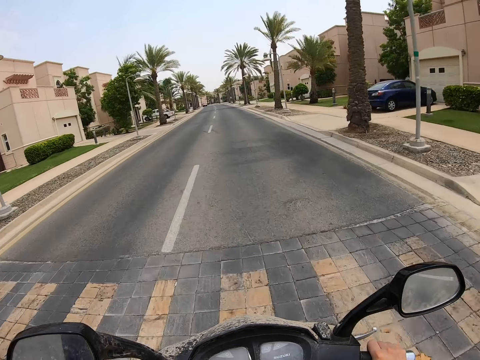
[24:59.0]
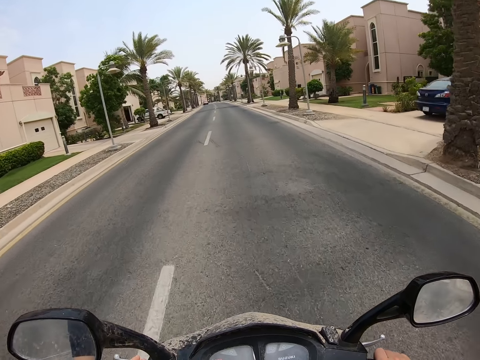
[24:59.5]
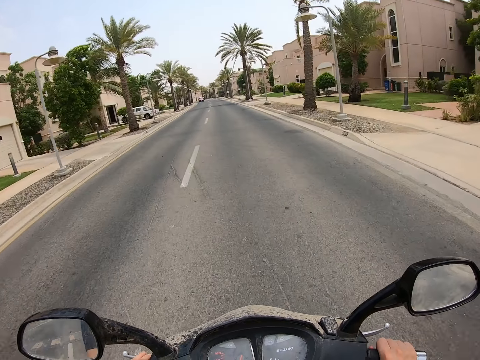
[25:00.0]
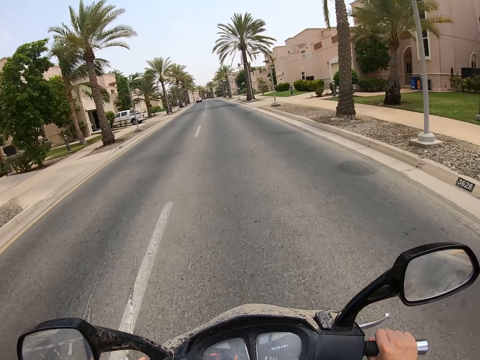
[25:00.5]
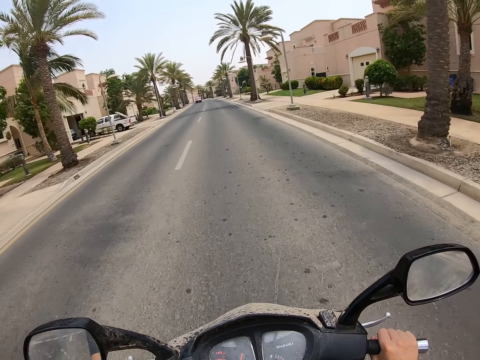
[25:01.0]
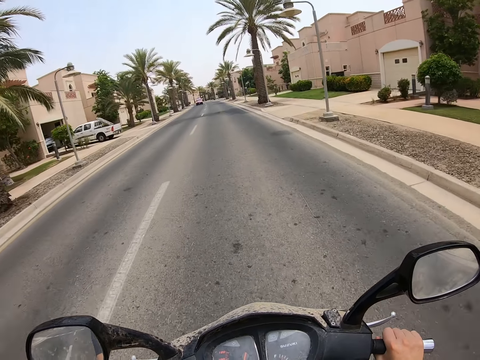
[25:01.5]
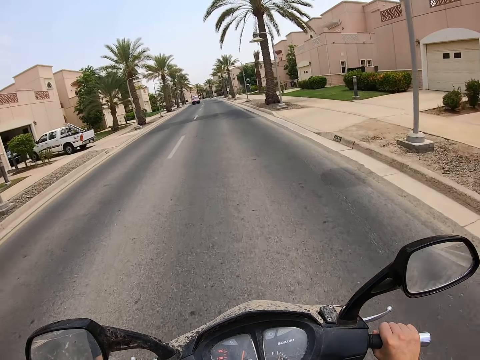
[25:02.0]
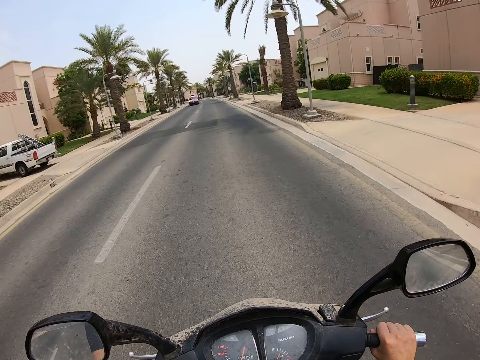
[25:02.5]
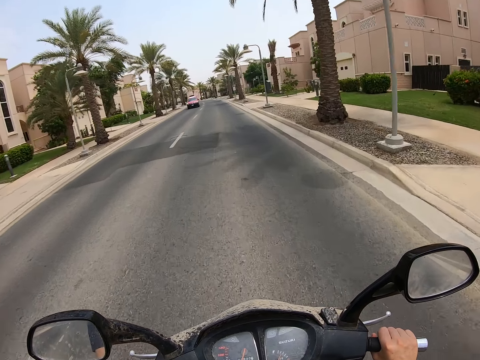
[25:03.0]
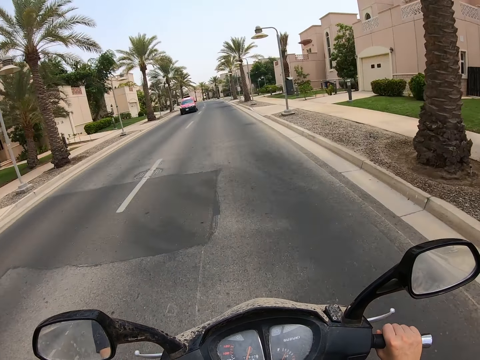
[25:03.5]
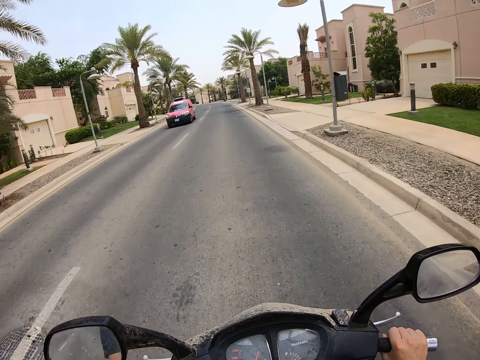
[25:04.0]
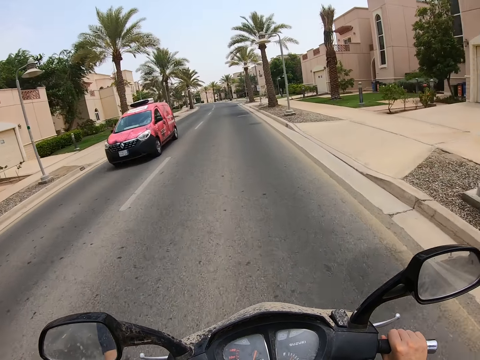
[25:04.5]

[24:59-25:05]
The camera wearer rides on the road.

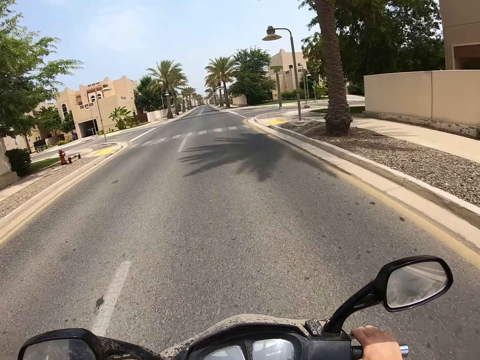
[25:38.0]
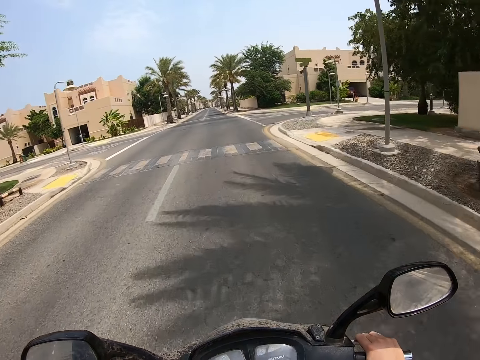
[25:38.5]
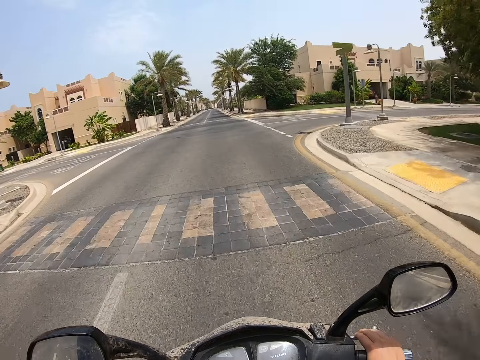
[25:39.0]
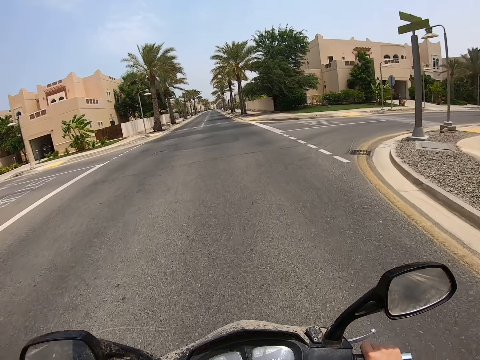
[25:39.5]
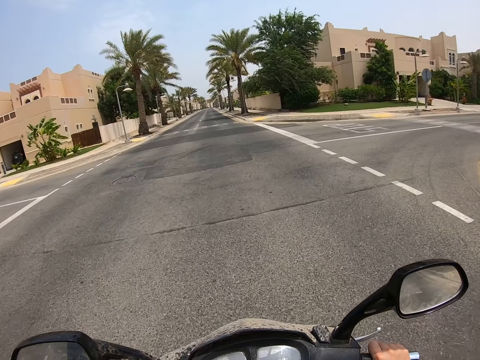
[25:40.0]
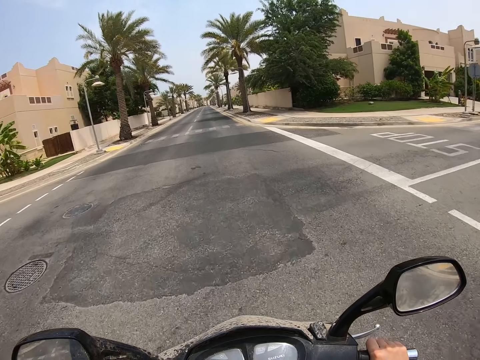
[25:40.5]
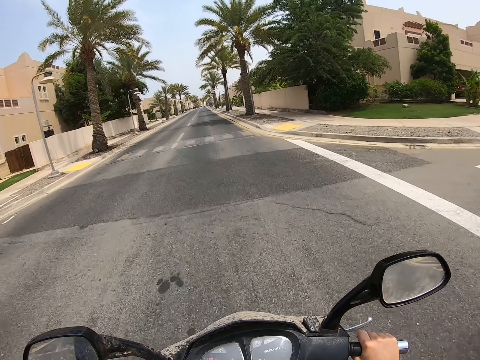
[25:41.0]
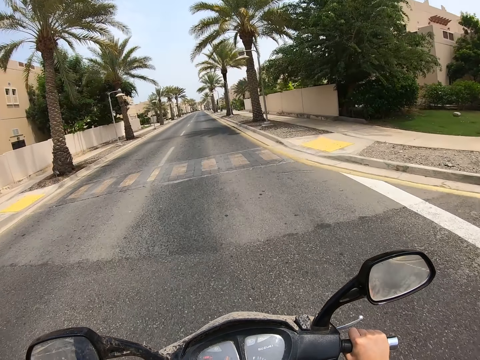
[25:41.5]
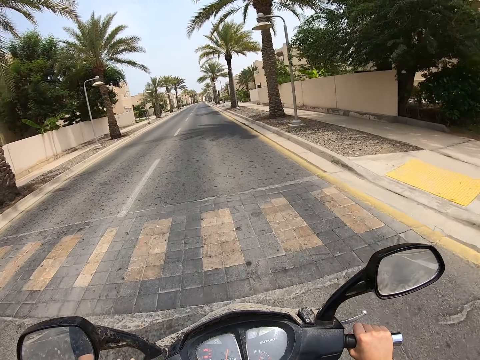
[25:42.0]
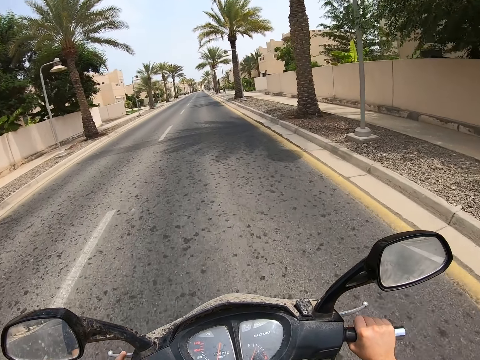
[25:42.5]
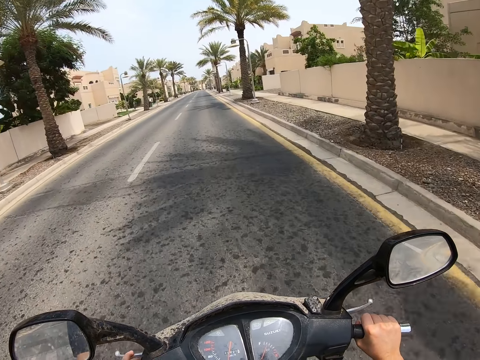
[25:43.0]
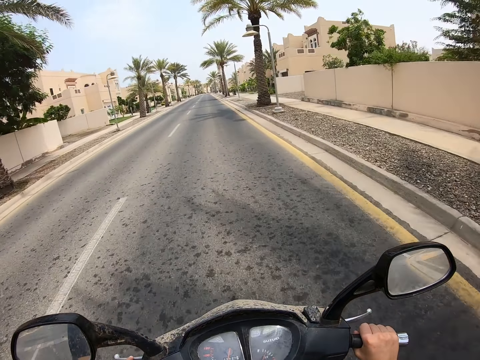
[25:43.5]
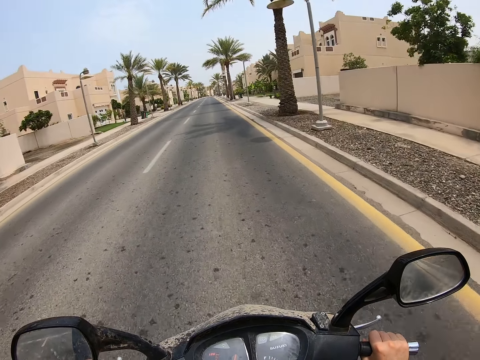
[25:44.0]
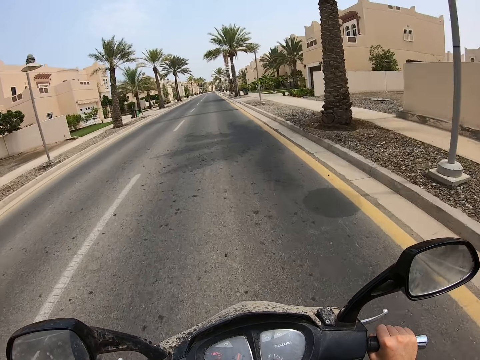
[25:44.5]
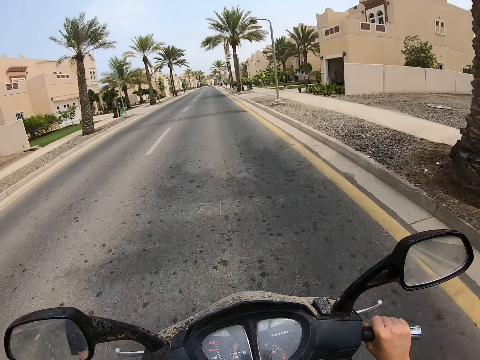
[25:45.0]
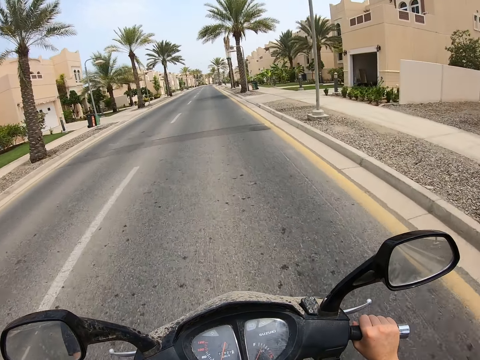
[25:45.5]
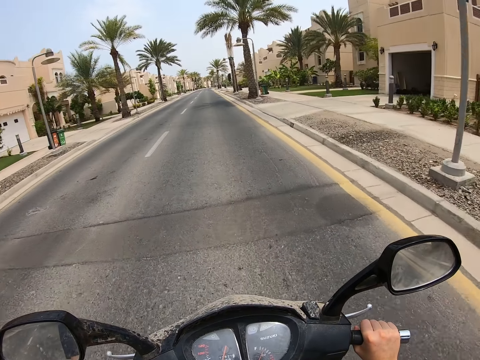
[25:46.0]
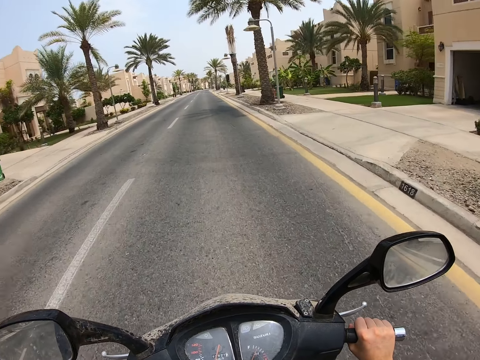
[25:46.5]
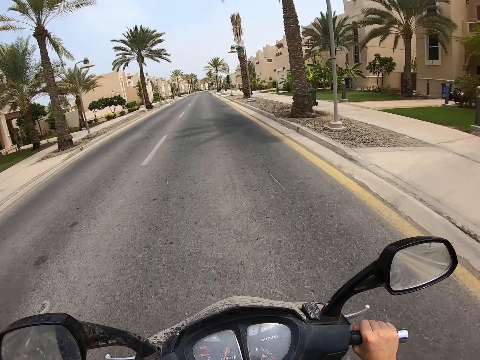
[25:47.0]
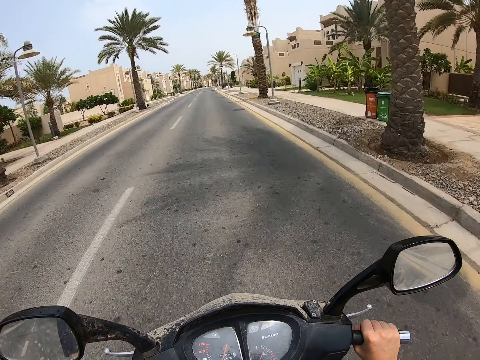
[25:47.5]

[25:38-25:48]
The camera wearer crosses the intersection and rides on the road.

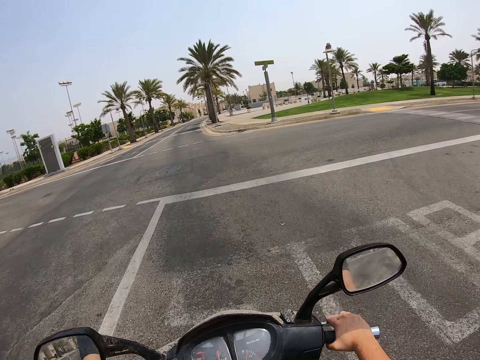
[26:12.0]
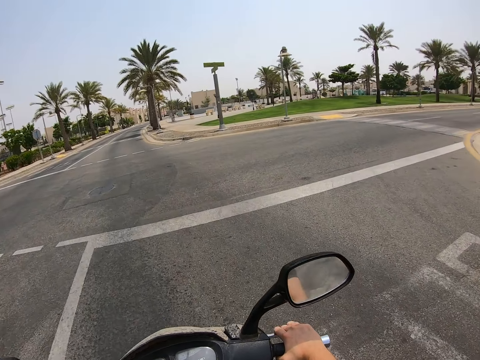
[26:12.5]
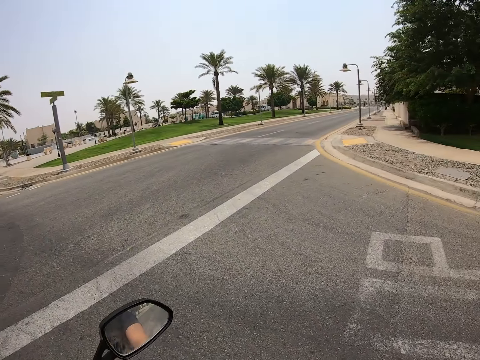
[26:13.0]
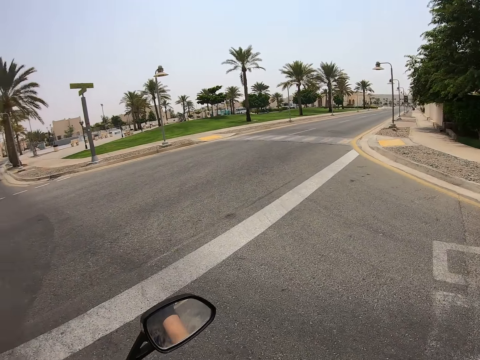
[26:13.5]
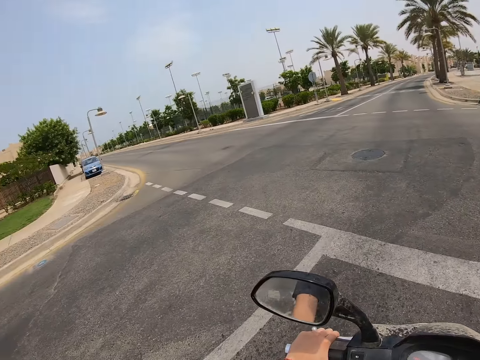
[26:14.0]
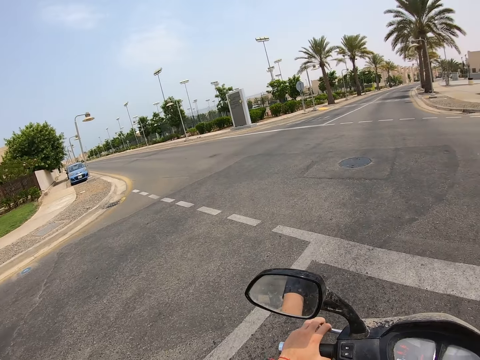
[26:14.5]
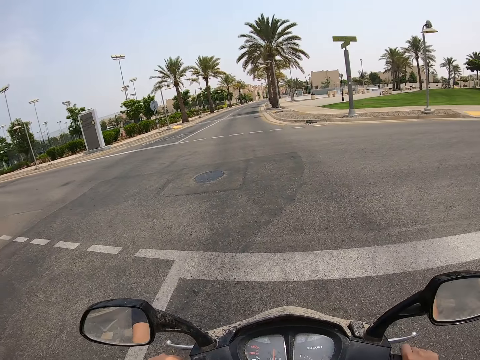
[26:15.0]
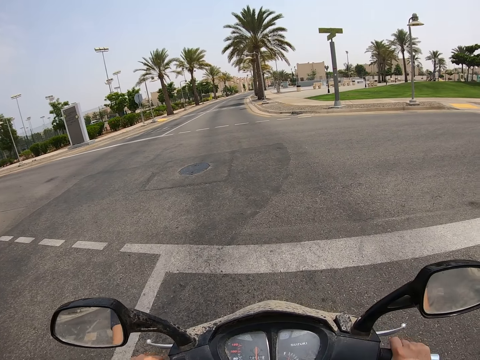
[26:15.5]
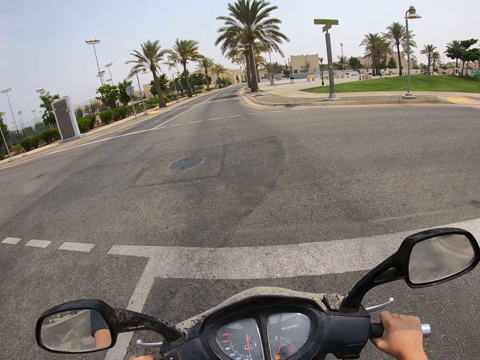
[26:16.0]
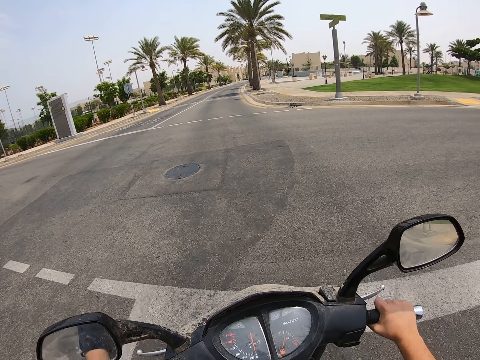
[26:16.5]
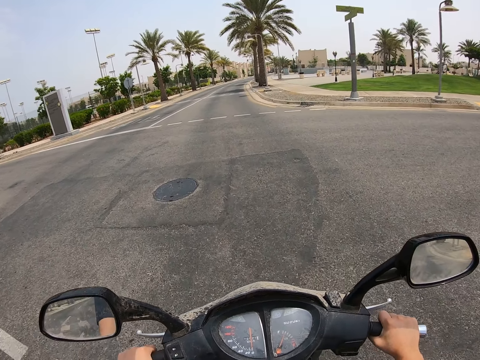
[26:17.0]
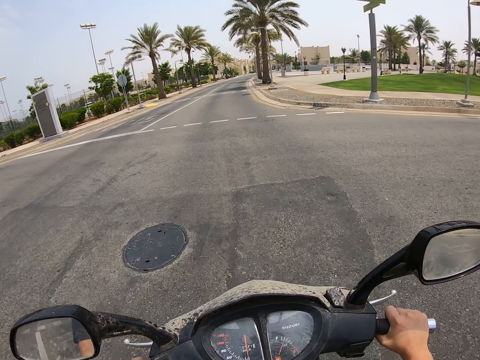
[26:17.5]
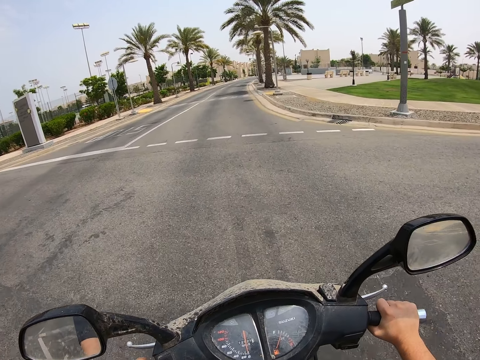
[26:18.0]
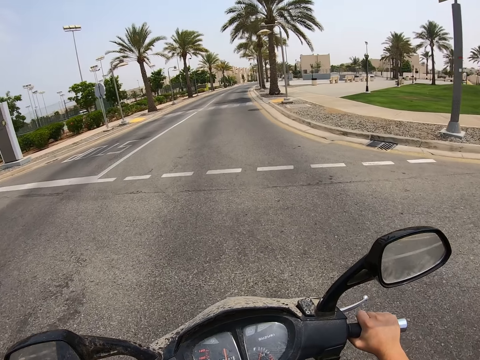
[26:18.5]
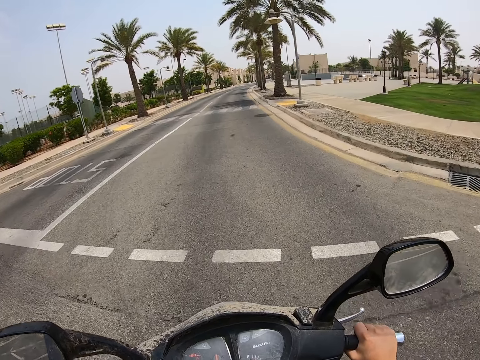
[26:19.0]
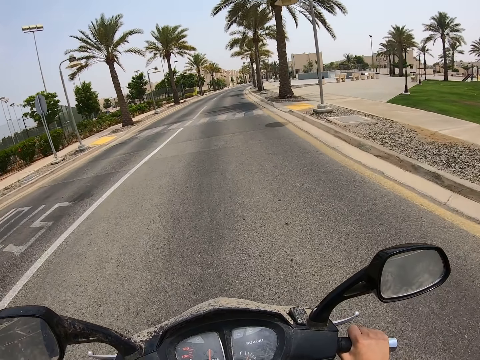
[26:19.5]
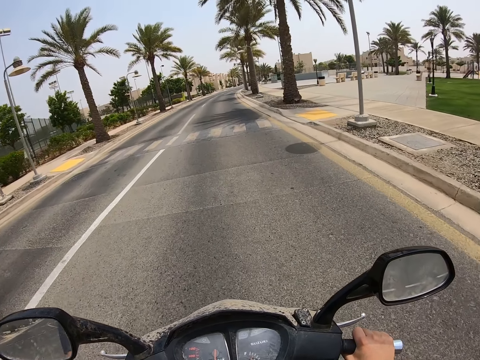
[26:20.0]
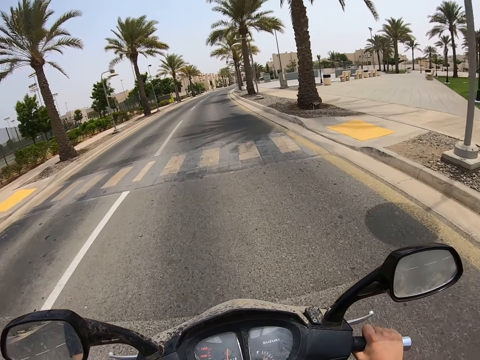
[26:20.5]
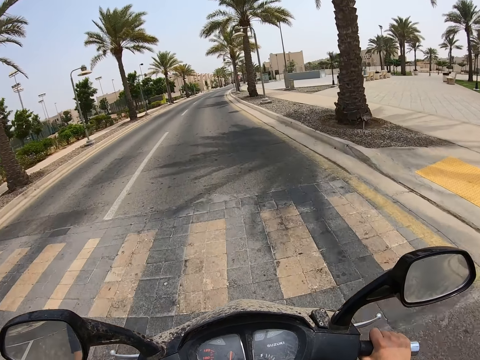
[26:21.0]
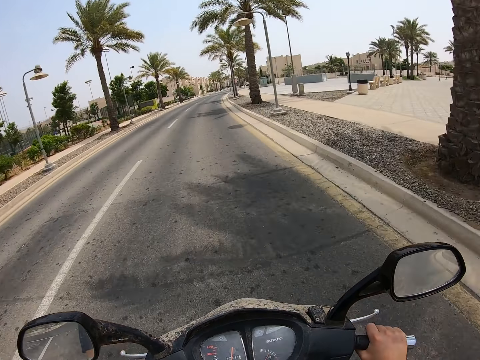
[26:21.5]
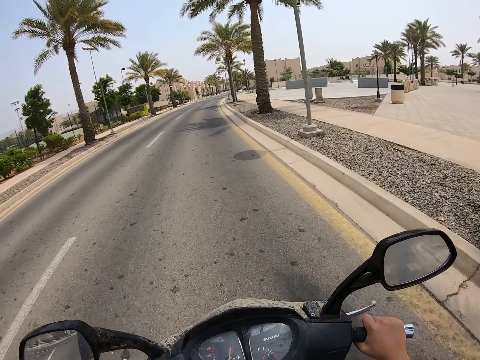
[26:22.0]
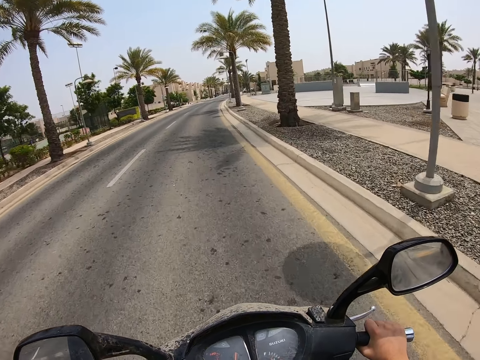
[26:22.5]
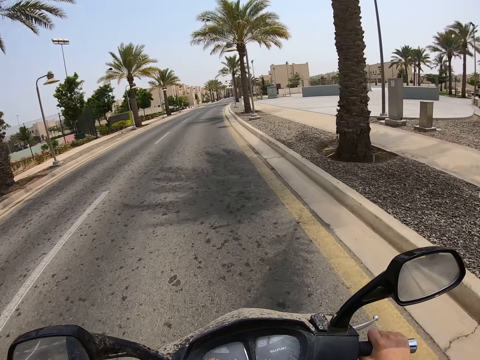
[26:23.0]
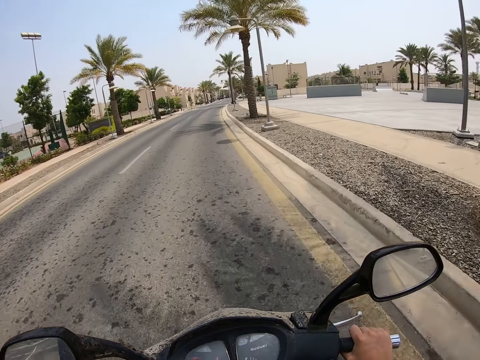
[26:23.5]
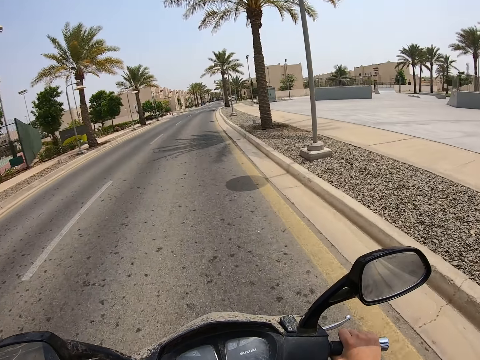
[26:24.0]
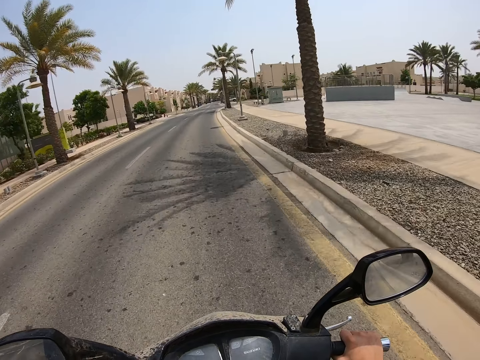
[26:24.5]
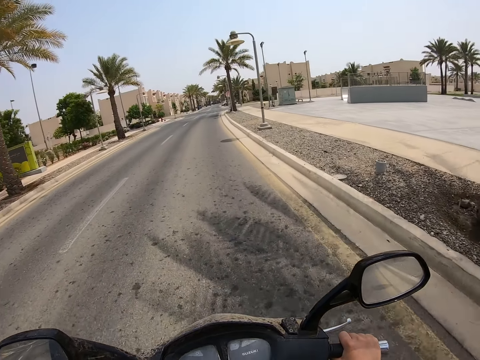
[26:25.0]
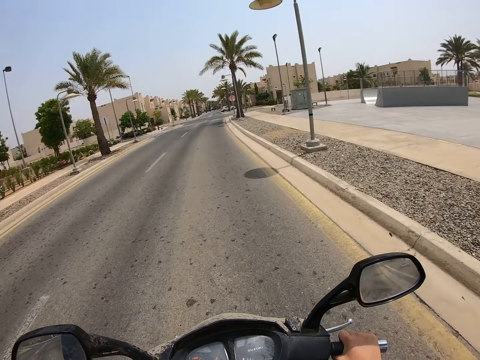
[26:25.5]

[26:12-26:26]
The camera wearer stops at the stop sign. They look to the right side and look to the left side. They ride a motorcycle on the road and cross the intersection.
